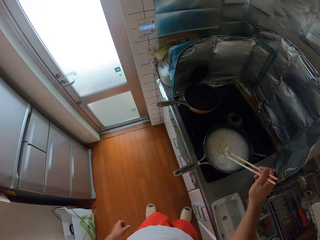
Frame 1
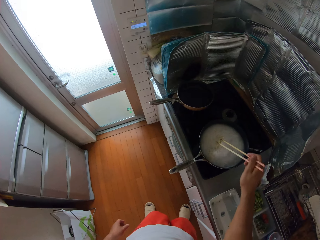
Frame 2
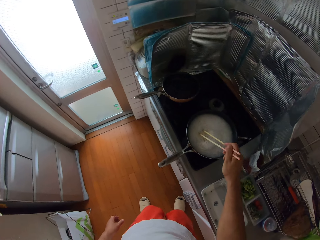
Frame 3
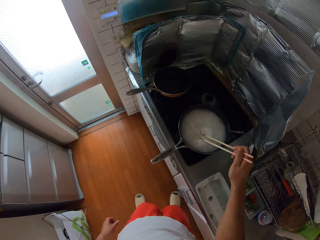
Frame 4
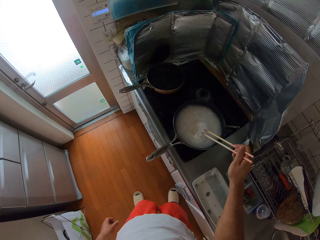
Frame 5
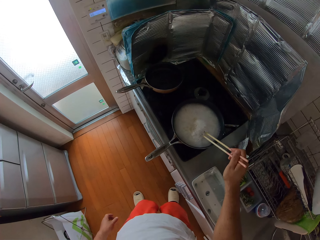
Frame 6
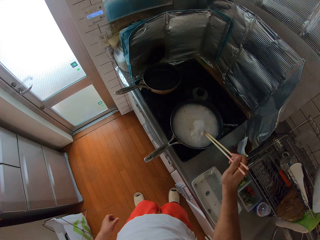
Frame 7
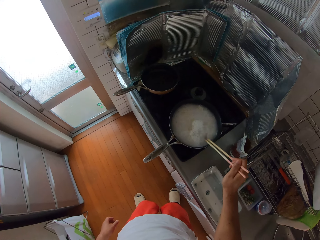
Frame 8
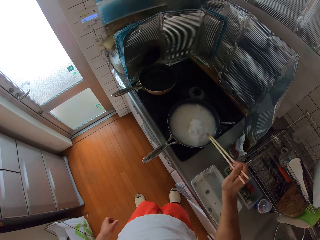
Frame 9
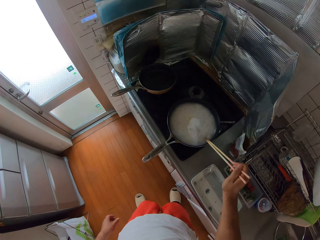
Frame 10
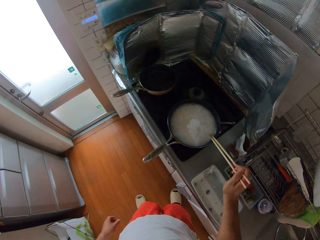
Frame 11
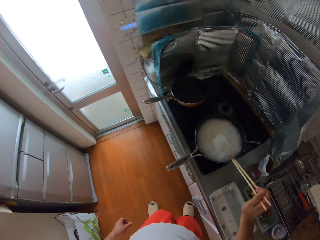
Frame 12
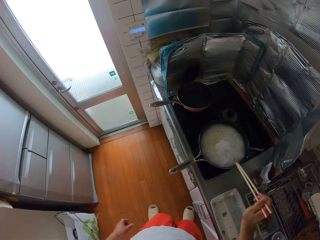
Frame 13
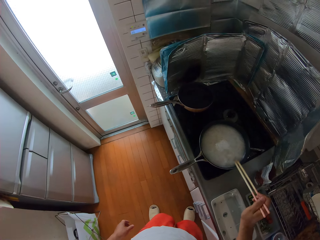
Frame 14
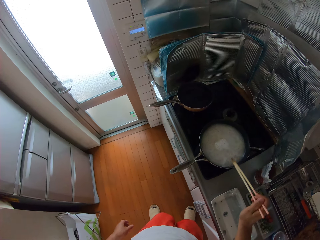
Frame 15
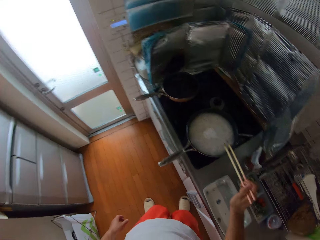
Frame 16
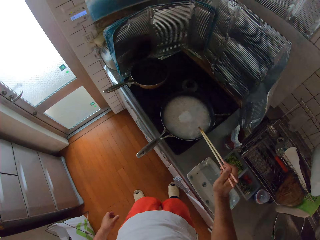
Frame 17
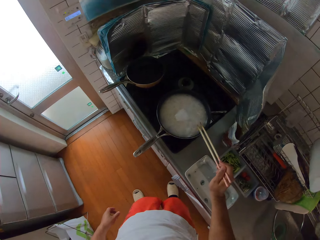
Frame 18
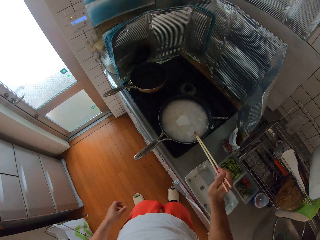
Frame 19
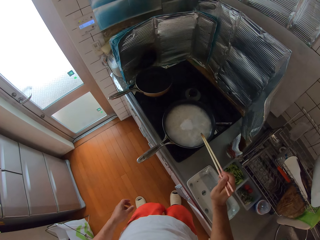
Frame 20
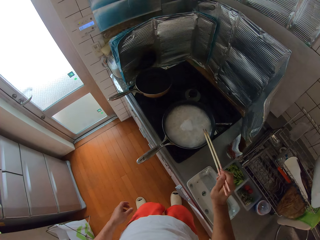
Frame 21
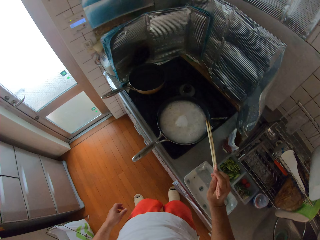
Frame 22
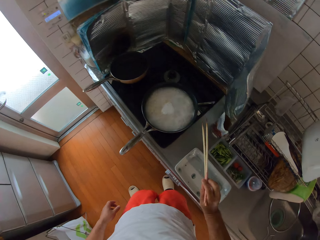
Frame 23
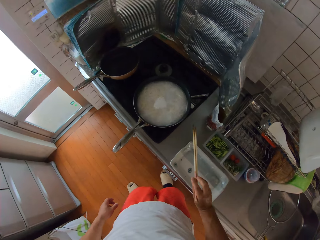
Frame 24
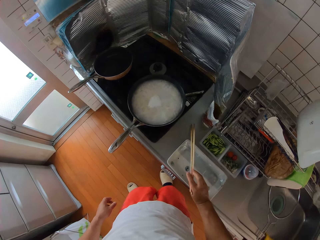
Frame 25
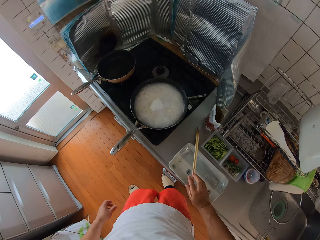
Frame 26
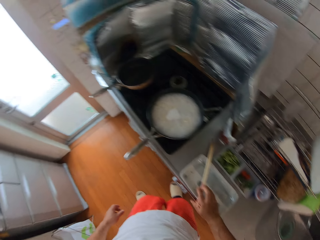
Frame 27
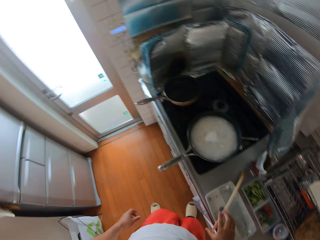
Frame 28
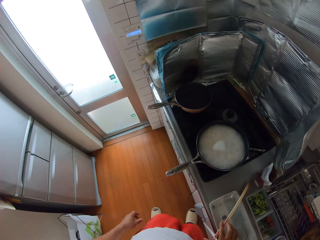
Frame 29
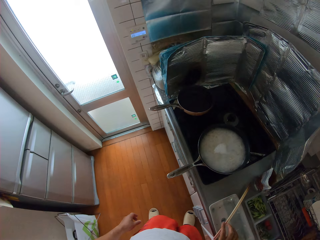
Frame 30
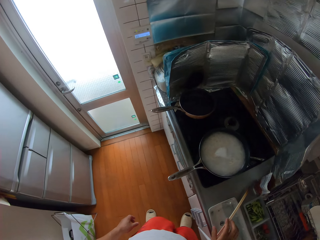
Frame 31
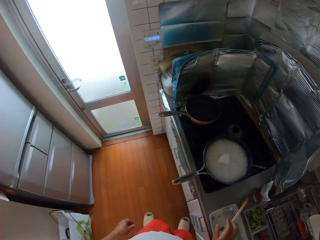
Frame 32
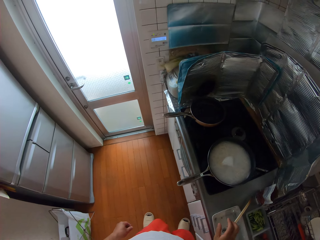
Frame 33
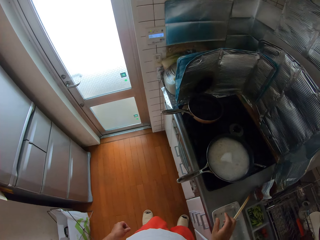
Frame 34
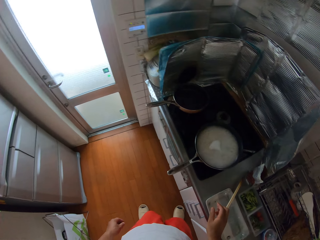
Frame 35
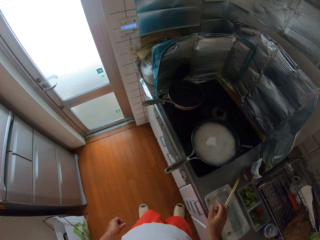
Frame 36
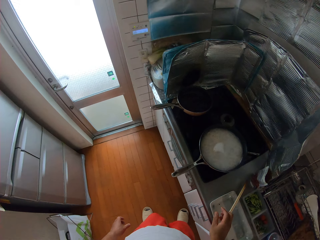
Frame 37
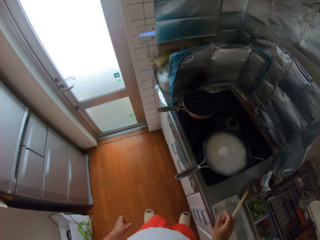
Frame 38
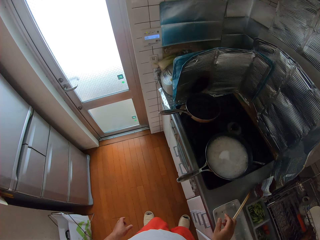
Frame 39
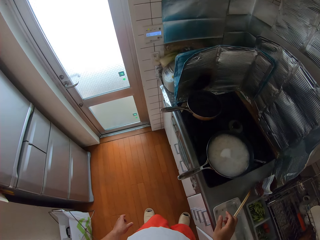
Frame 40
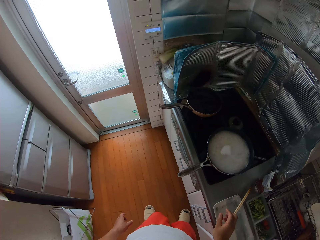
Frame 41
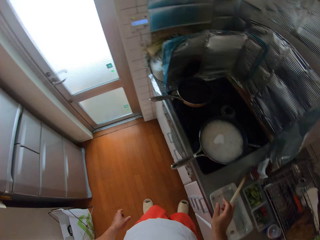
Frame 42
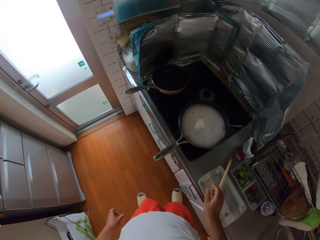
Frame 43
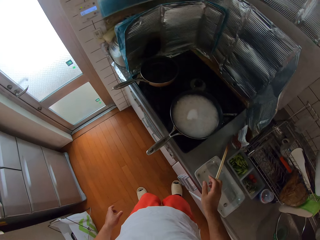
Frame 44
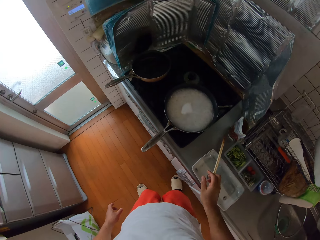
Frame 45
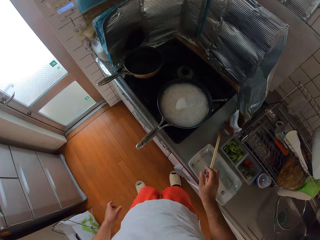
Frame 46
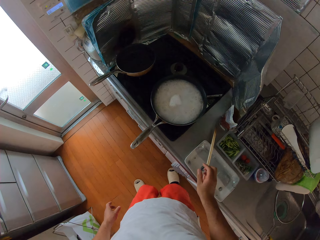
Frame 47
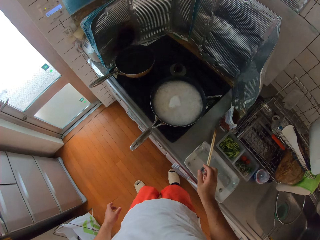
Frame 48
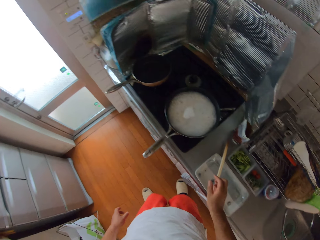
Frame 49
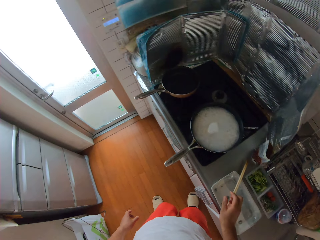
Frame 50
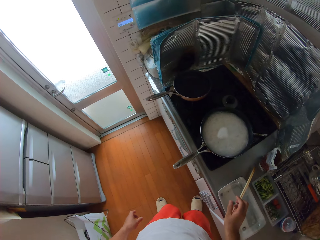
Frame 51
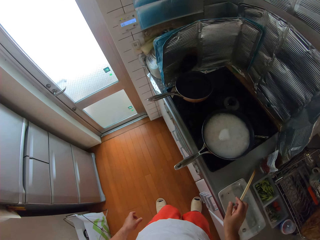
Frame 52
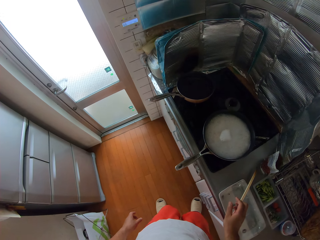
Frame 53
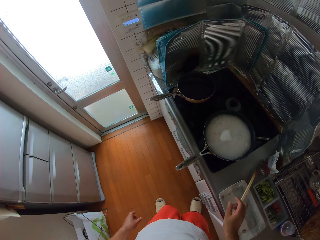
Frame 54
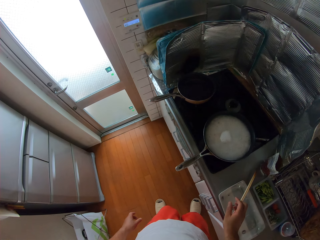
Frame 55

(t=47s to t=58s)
The camera wearer hits the edge of the pot with the chopsticks. They drop the chopsticks on a plate. They look at the cooking plate.

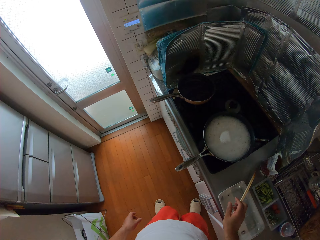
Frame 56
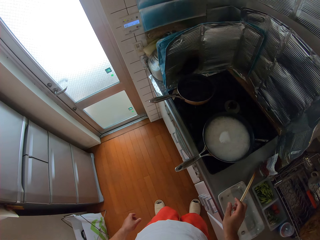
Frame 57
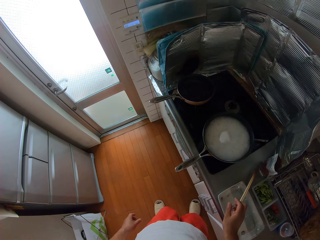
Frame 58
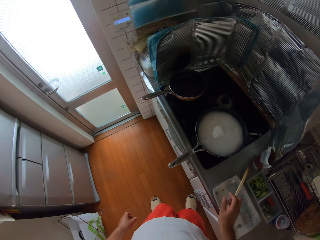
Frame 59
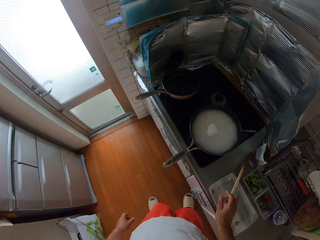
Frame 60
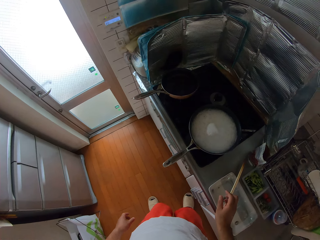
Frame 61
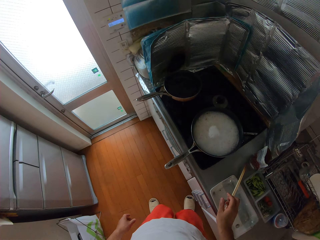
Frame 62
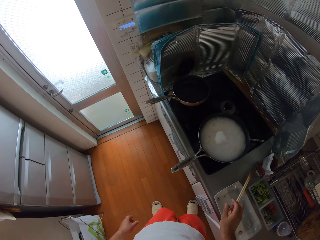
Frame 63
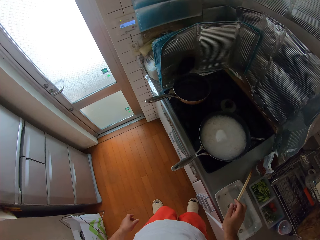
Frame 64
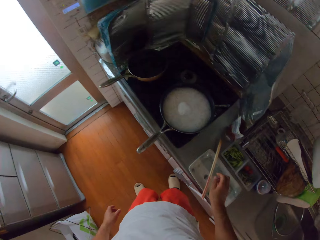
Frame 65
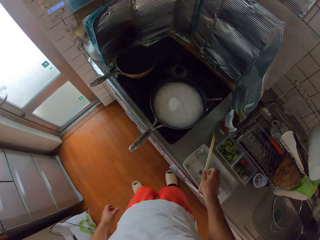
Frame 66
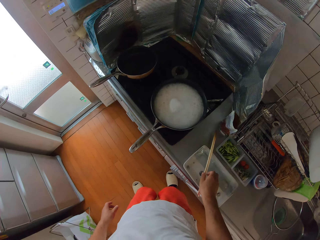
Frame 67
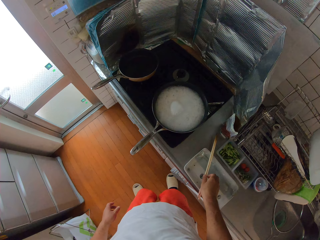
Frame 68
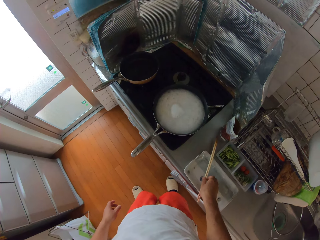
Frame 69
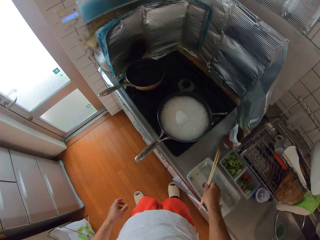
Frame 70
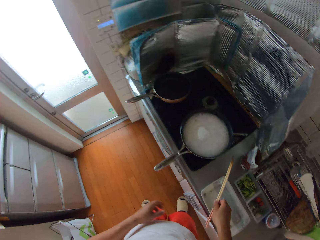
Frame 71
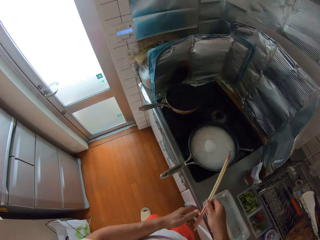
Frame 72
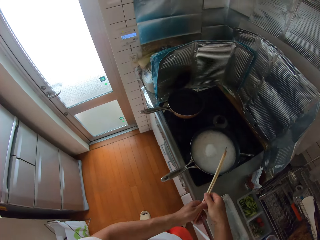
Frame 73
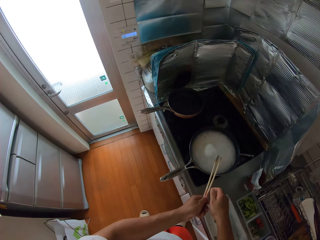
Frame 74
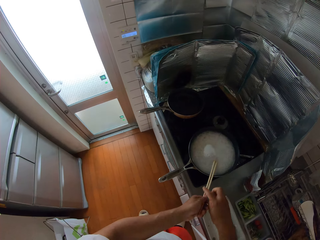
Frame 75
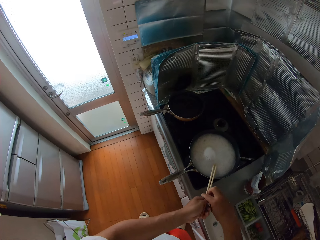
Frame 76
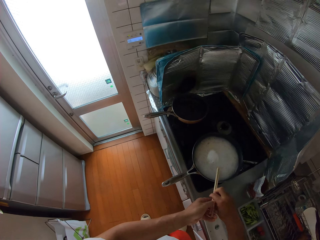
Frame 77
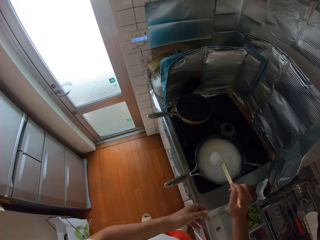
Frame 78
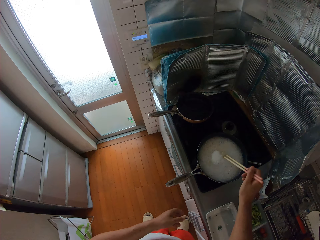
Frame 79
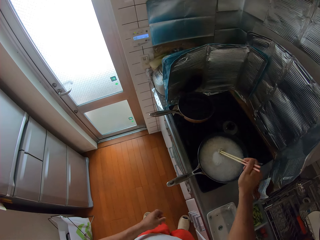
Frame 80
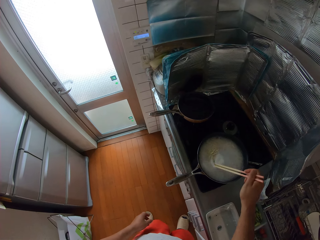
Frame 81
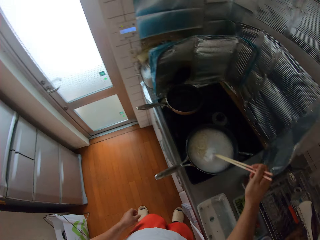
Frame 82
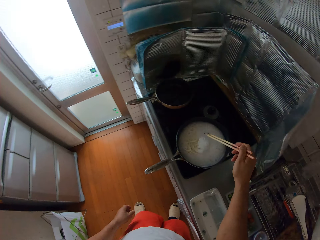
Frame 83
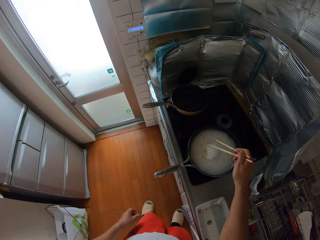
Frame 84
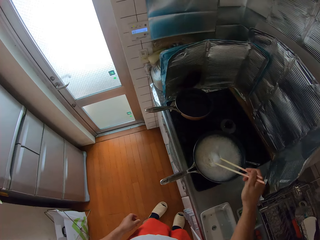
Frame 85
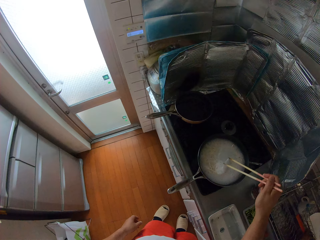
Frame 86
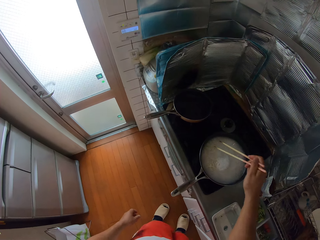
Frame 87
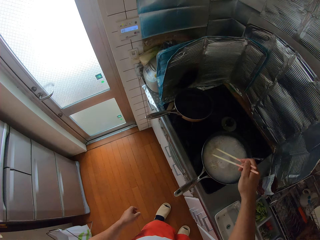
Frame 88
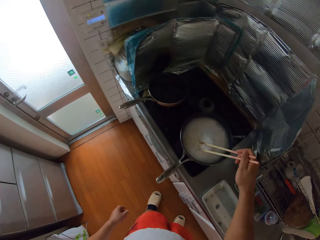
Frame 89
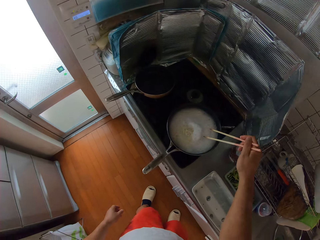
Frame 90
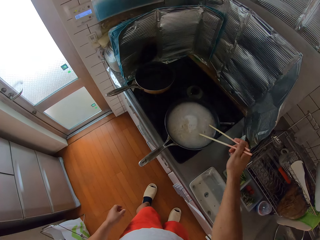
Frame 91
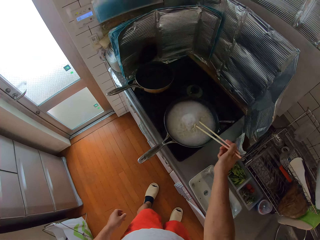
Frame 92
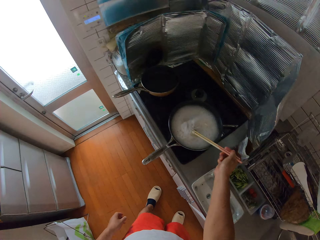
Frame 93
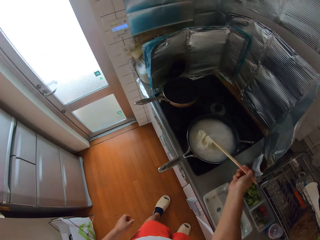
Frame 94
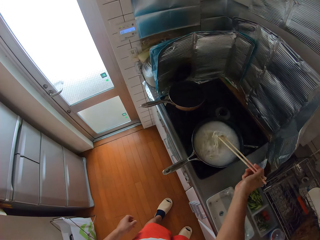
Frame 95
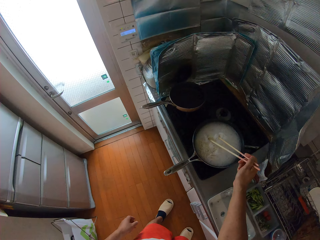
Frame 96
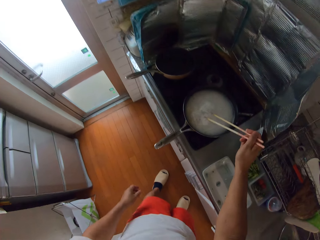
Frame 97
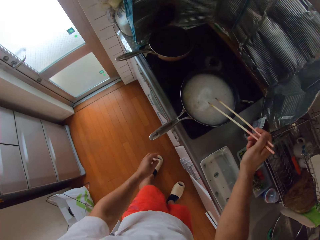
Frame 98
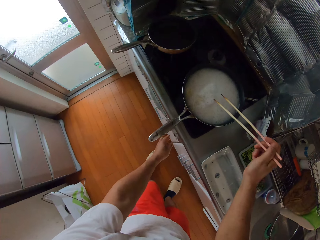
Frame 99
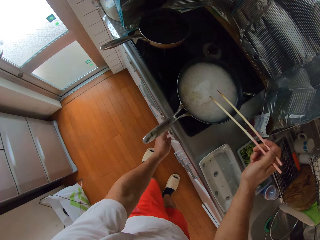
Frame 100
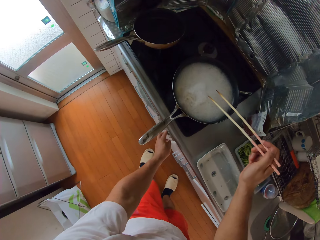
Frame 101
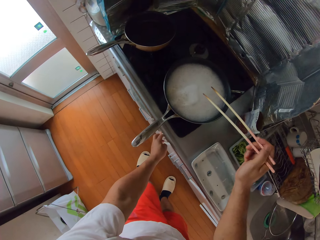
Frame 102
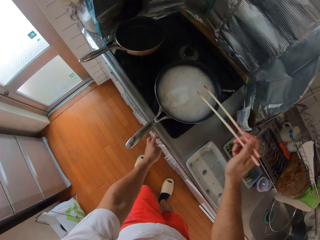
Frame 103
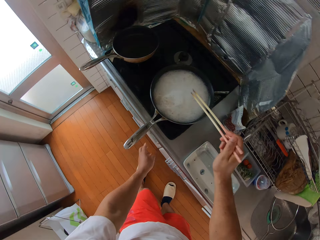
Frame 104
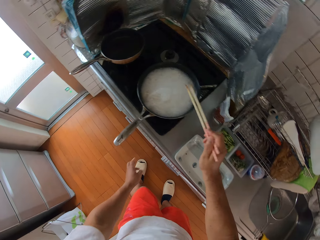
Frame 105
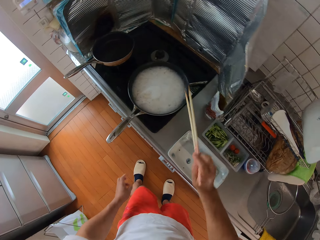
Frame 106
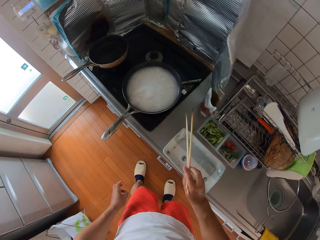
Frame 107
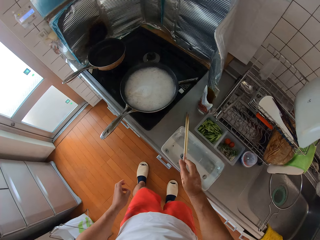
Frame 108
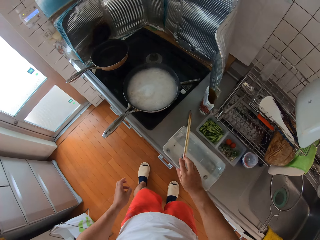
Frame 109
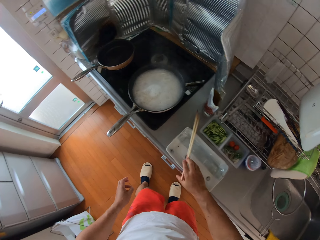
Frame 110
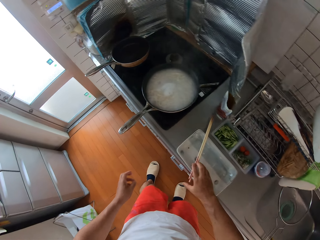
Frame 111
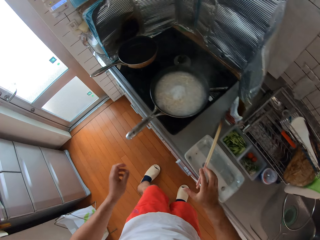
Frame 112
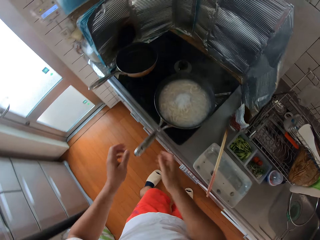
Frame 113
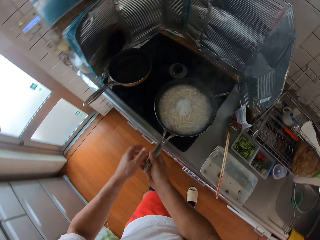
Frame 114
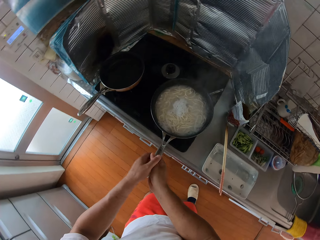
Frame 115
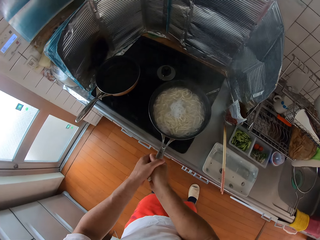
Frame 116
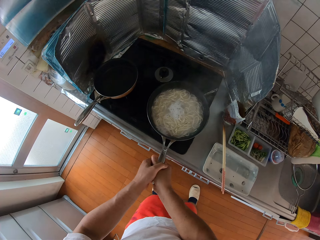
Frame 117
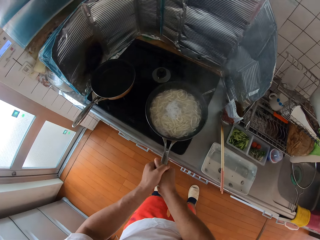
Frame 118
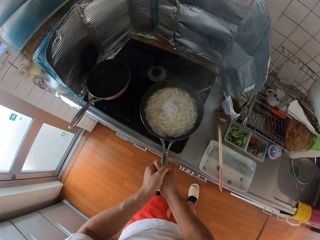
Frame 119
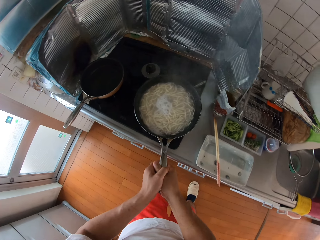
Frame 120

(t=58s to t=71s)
The camera wearer picks up the chopsticks on the plate. They stir the spaghetti in the pot with the chopsticks. They turn off the cooker. They drop the chopsticks on the plate. They carry the pot of spaghetti.
